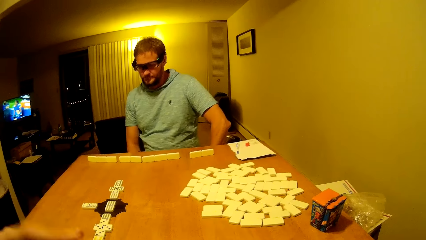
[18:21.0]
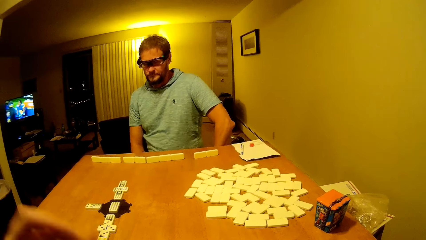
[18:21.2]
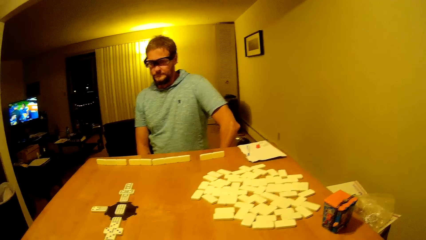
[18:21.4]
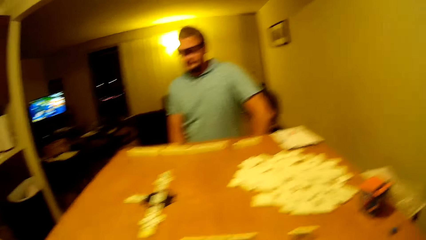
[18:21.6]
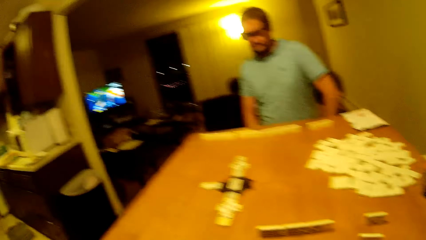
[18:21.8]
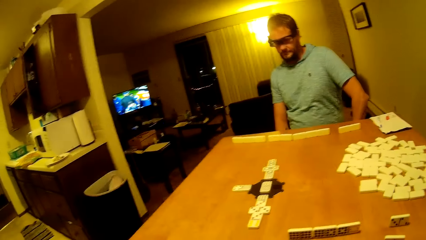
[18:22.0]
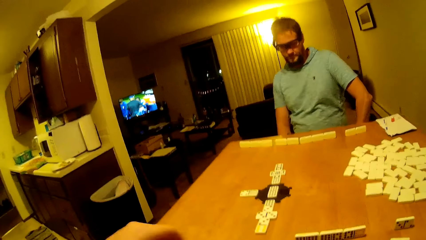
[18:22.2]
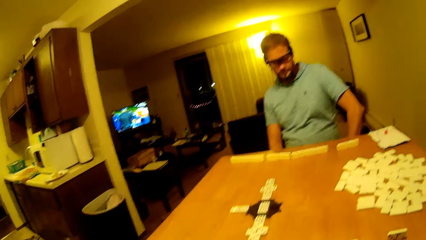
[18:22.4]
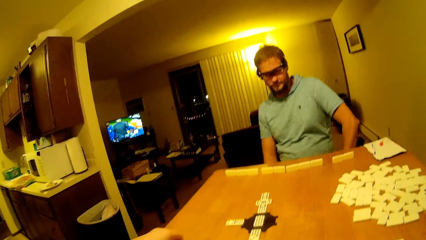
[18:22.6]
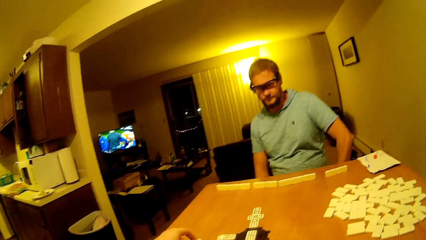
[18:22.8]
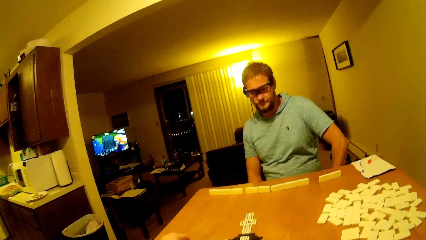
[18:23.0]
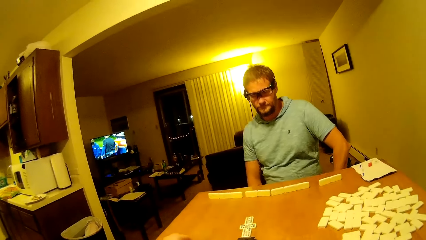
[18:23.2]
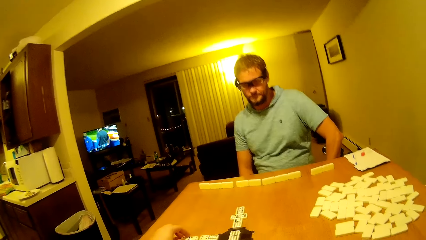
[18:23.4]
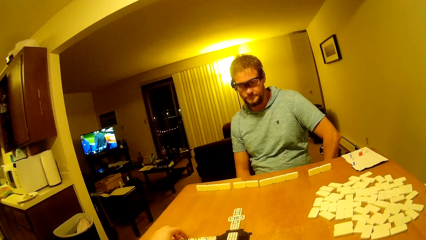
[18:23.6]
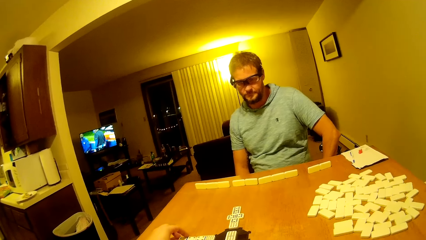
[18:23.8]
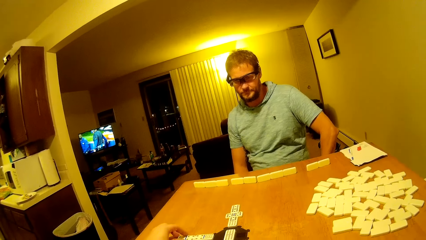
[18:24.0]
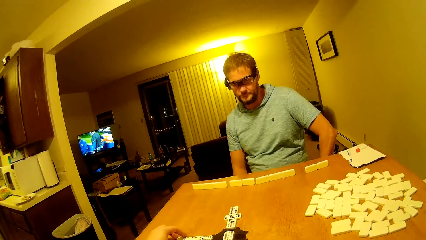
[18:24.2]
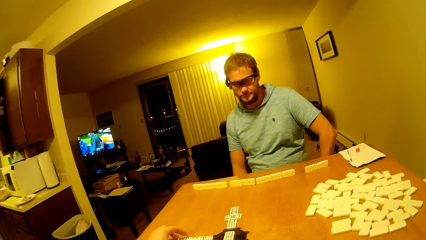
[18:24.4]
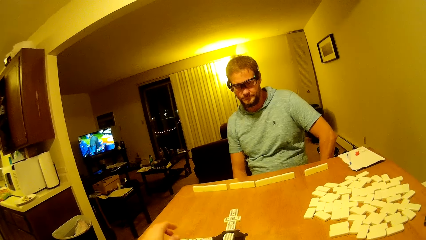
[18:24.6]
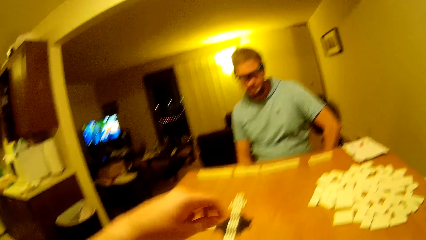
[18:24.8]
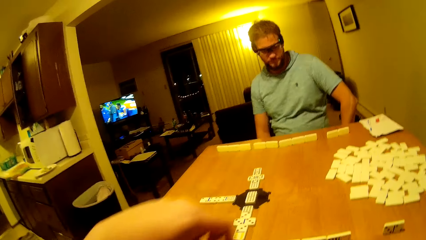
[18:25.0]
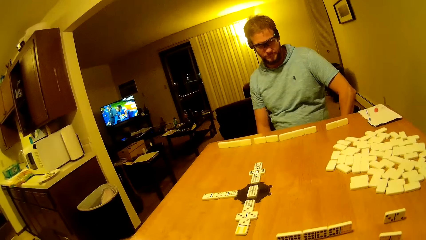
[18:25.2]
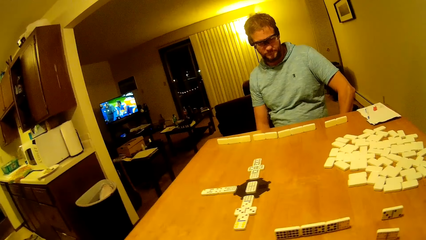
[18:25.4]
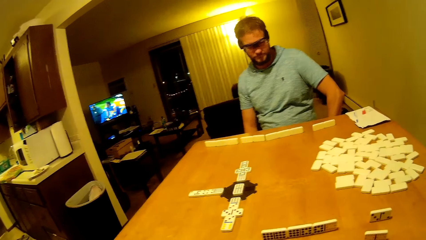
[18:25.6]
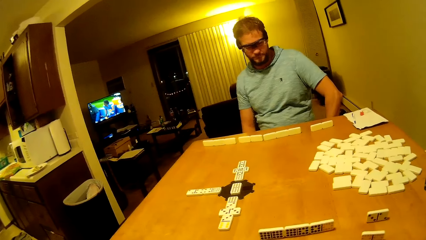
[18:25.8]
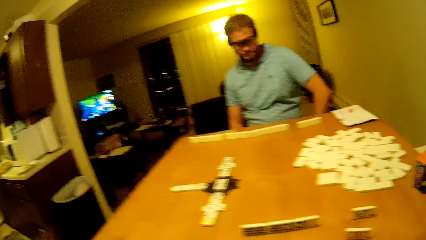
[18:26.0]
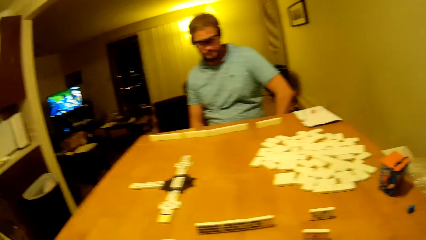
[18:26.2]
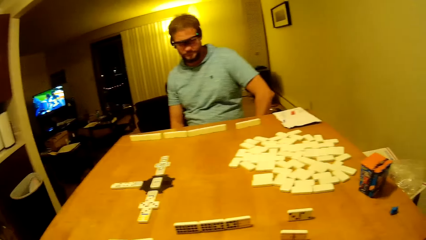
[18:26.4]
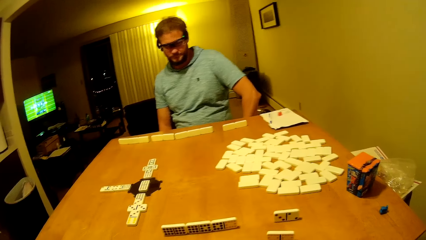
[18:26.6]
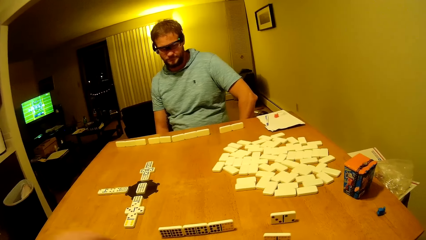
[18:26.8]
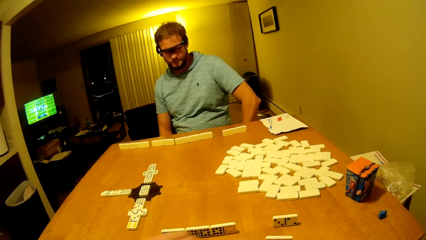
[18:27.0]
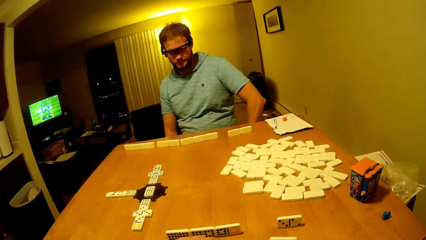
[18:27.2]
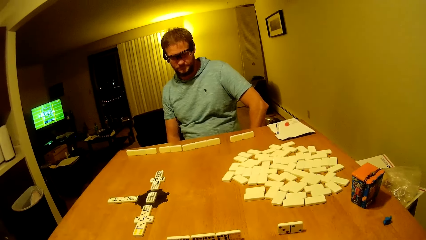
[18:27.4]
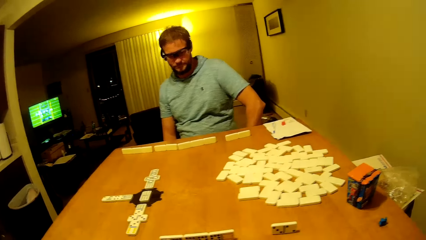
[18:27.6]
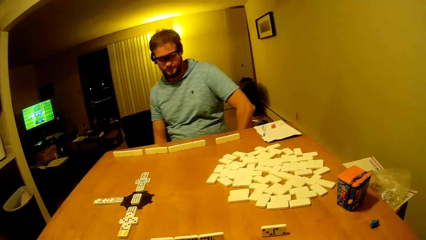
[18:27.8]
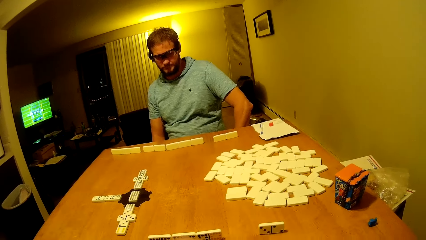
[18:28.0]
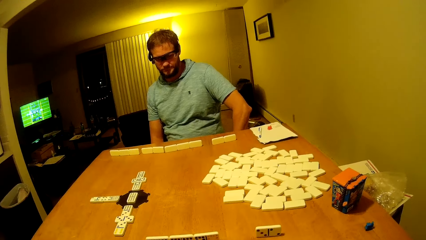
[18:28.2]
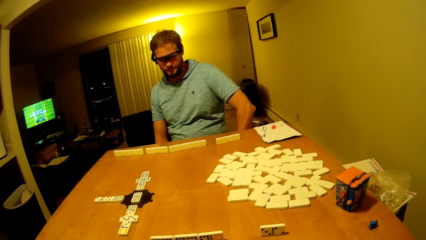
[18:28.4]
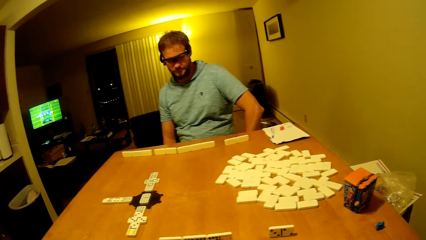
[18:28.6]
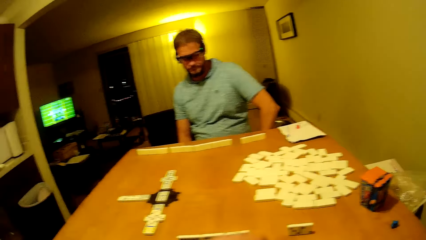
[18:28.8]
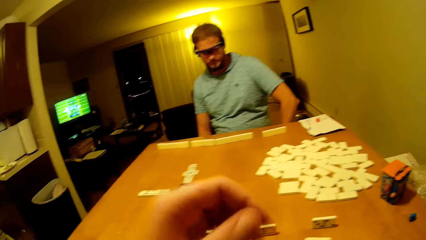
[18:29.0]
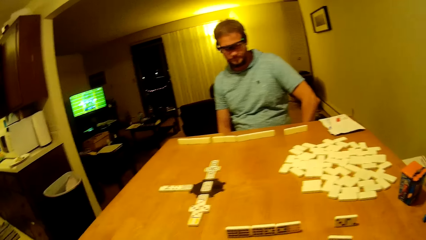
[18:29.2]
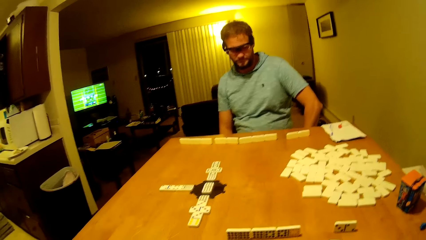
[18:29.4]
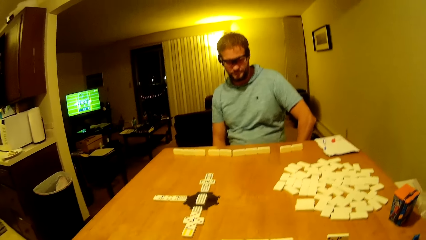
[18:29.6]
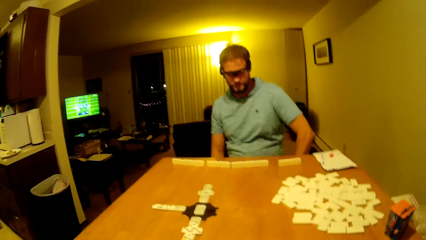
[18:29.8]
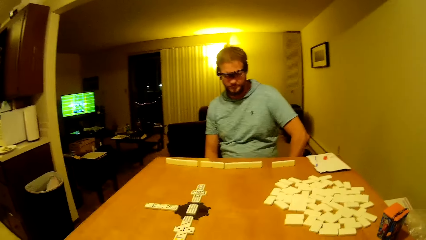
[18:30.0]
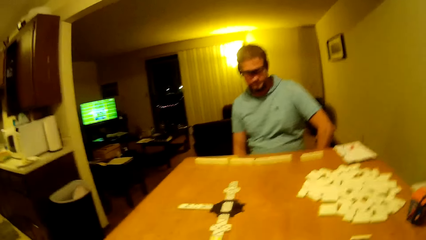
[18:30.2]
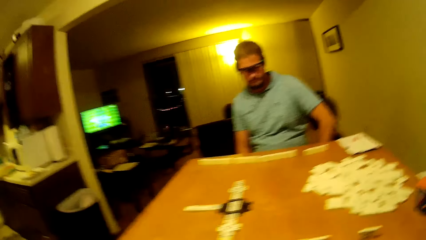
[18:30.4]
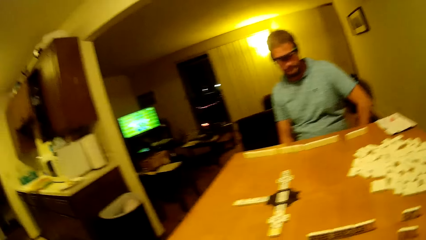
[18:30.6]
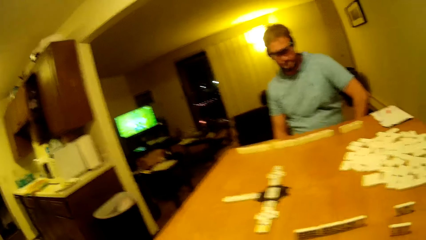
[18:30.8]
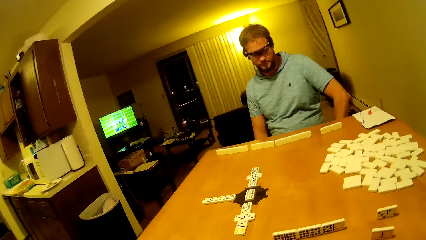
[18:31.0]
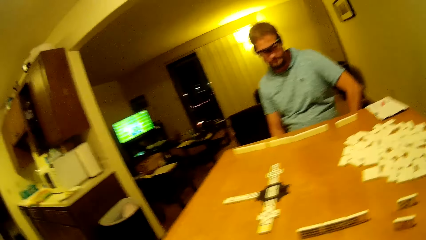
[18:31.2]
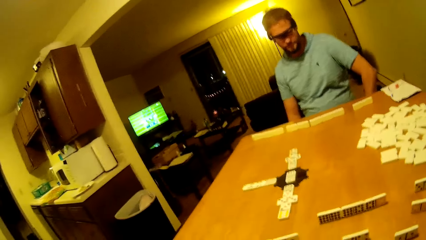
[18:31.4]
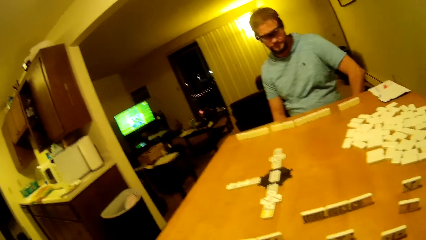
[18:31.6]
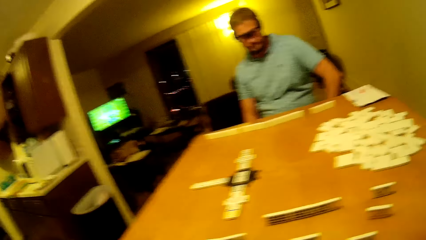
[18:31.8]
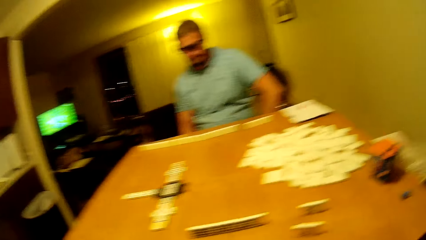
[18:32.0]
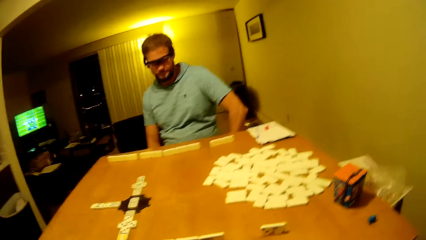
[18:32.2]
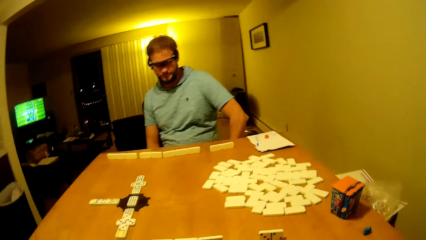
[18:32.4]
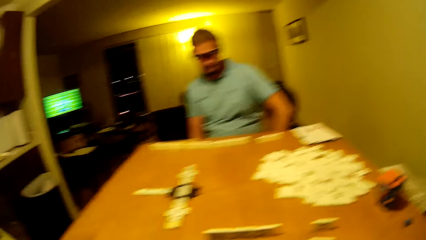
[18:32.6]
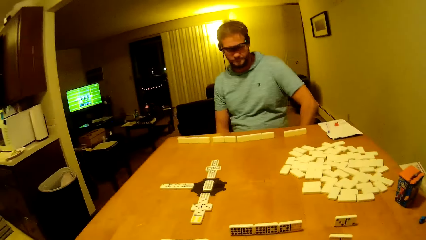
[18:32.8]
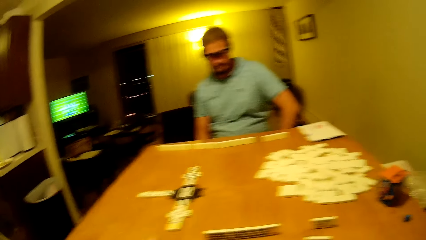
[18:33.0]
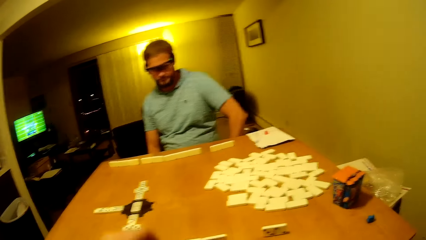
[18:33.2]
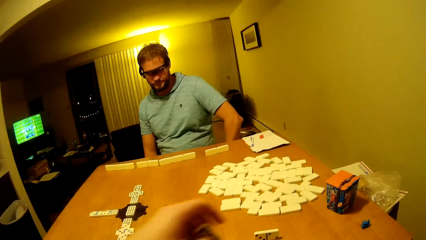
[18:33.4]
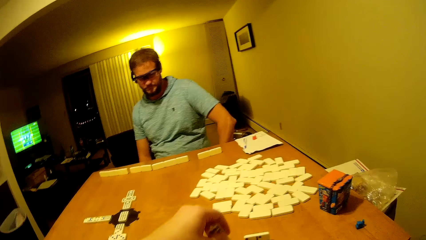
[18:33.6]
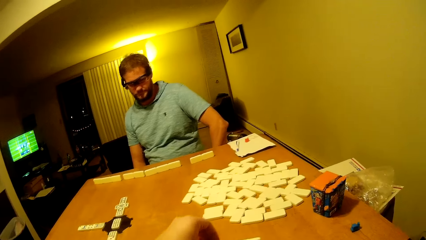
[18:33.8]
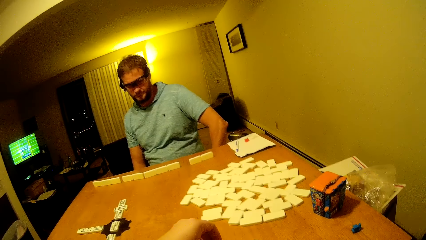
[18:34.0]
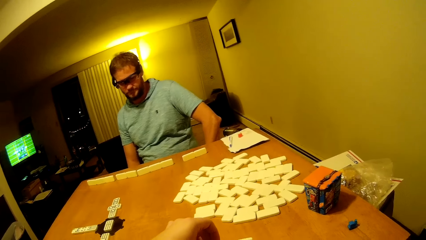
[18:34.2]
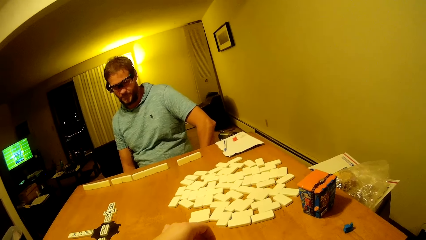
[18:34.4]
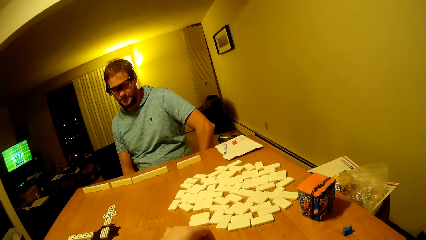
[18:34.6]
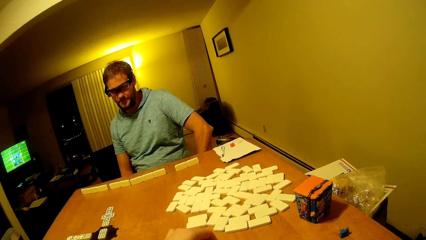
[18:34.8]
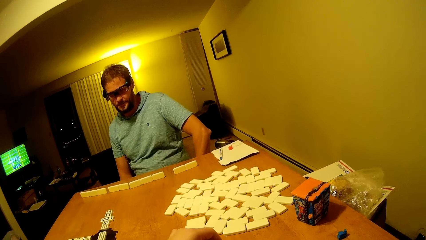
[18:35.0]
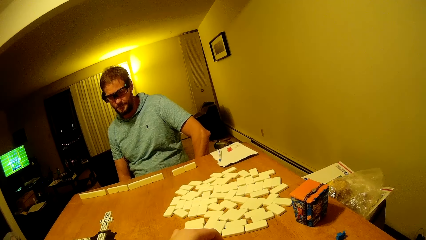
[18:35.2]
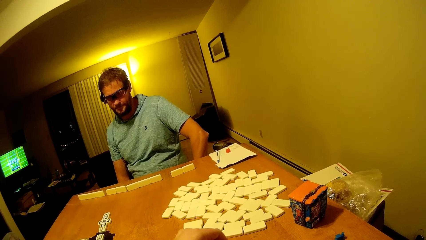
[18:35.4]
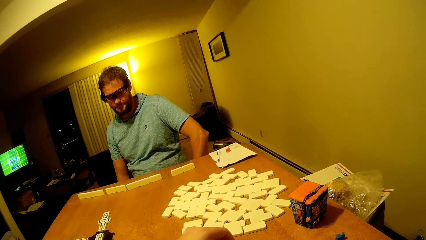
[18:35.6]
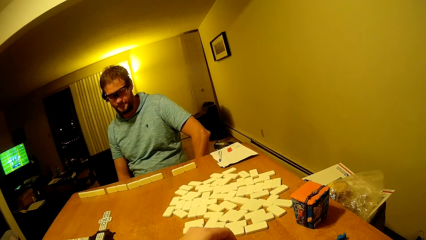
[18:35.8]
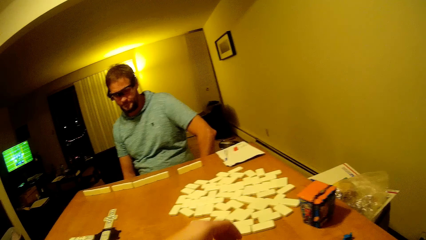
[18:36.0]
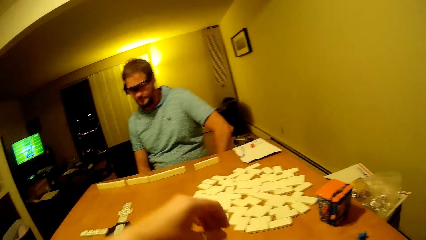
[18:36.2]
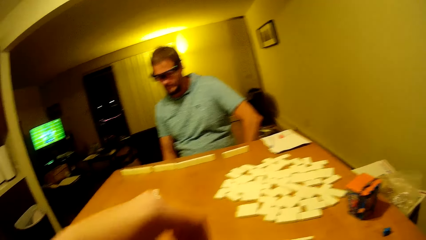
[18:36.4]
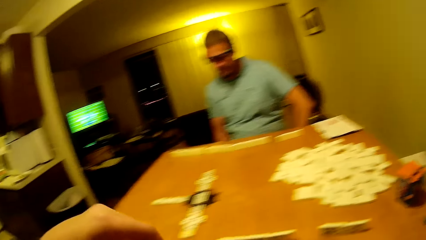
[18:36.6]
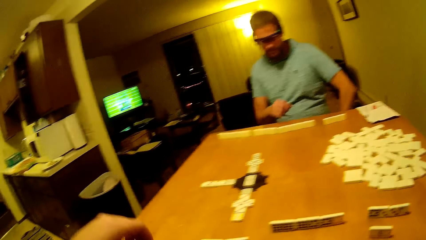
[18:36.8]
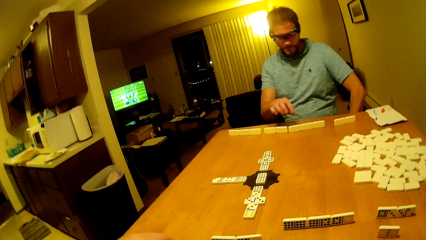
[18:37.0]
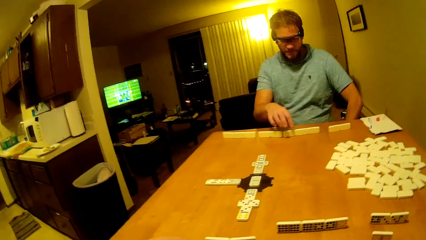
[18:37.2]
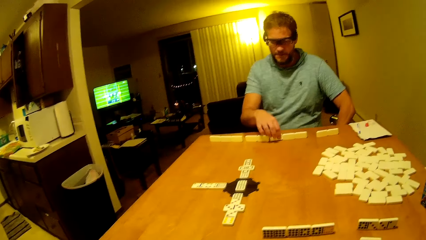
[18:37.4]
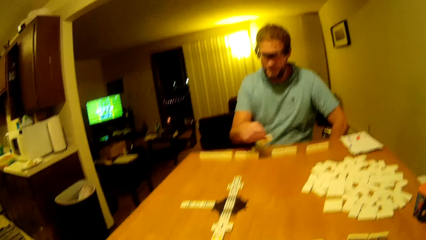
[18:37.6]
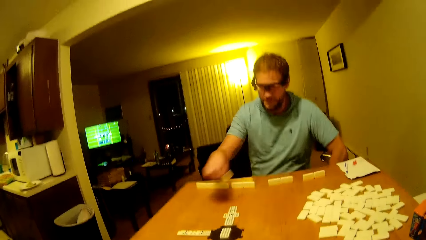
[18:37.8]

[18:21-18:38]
The camera wearer moves her hand. The man puts a hand down. The camera wearer plays the piece. She lifts a hand up. The man looks at the table. The camera wearer moves the dice. She plays the piece. The man talks.
